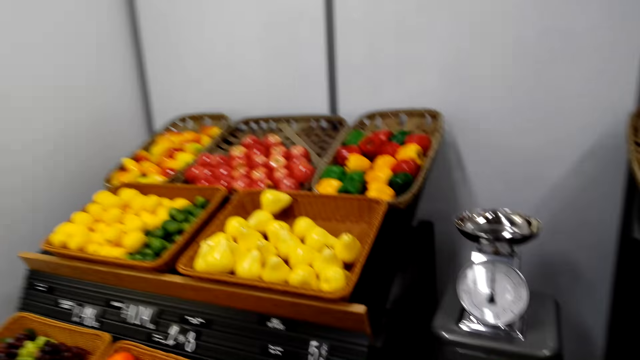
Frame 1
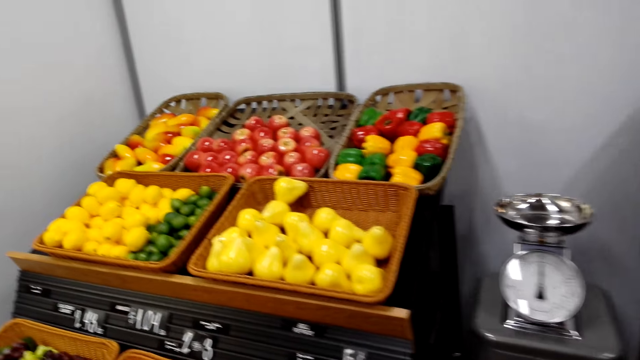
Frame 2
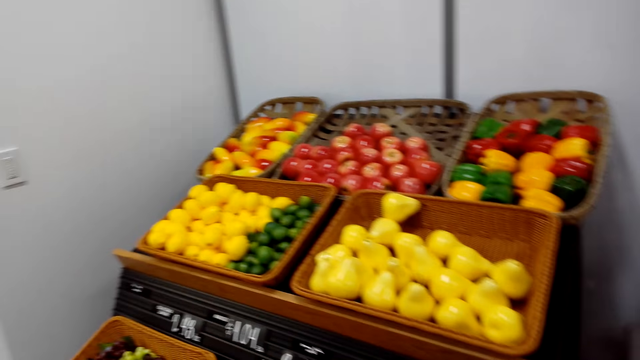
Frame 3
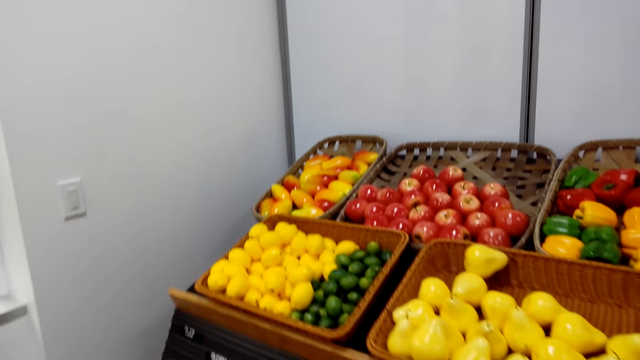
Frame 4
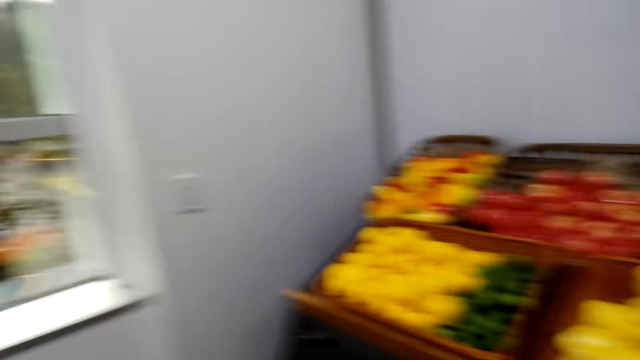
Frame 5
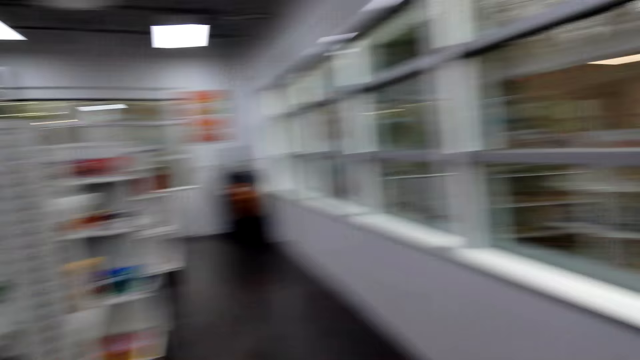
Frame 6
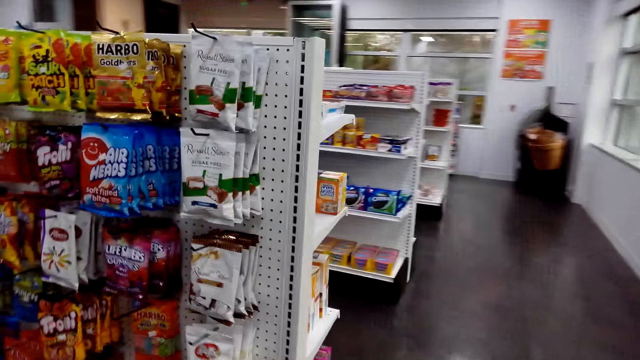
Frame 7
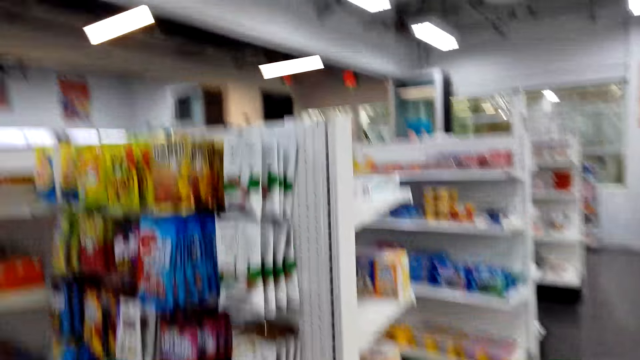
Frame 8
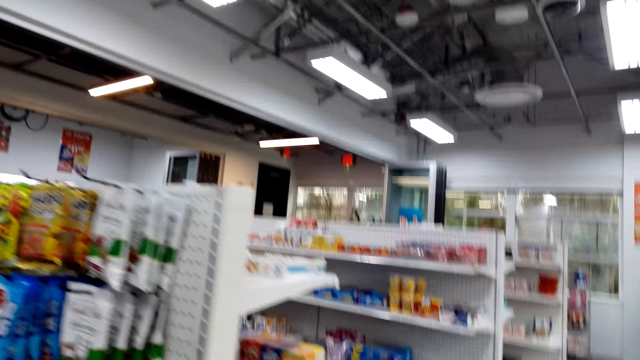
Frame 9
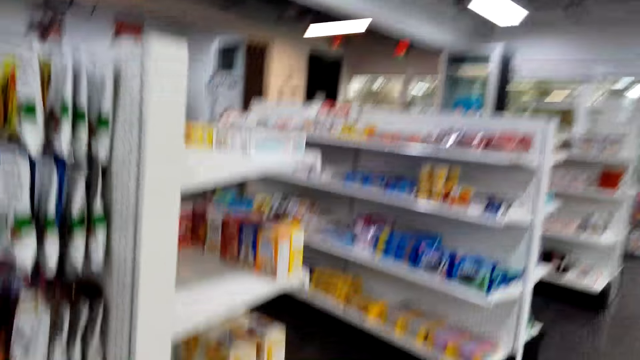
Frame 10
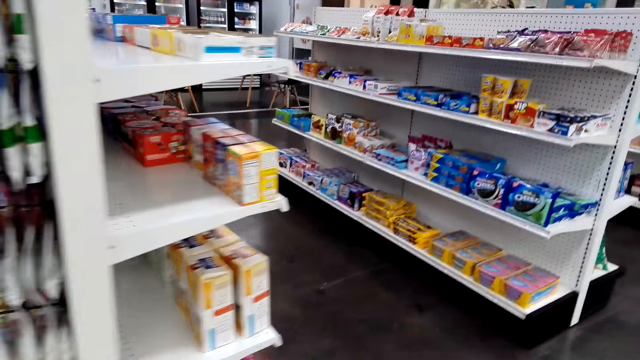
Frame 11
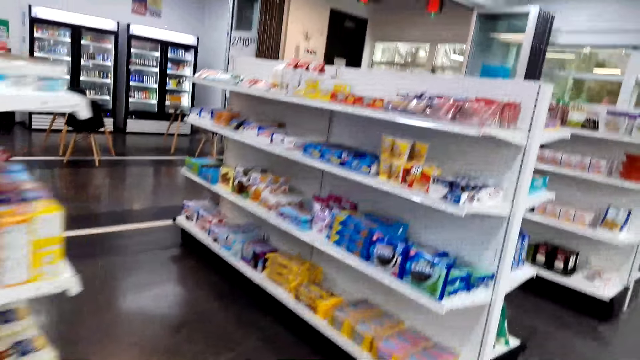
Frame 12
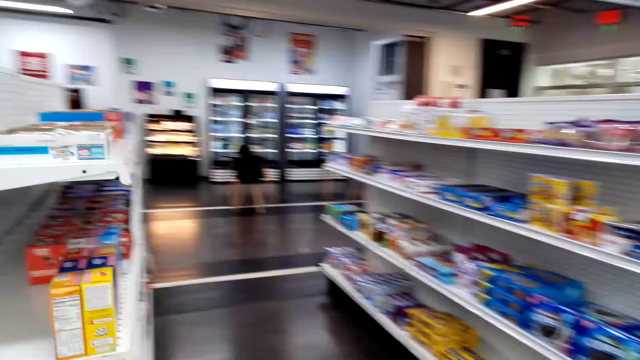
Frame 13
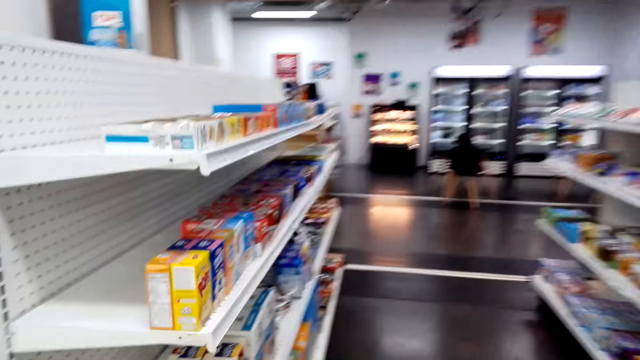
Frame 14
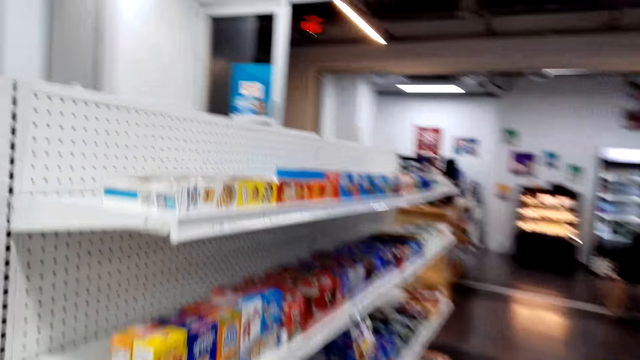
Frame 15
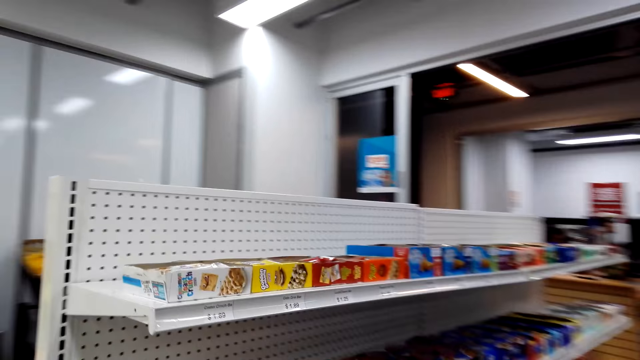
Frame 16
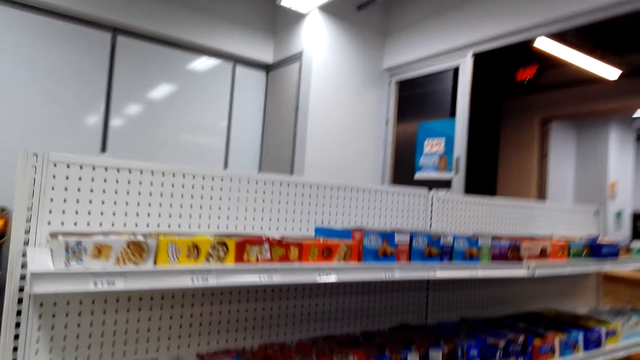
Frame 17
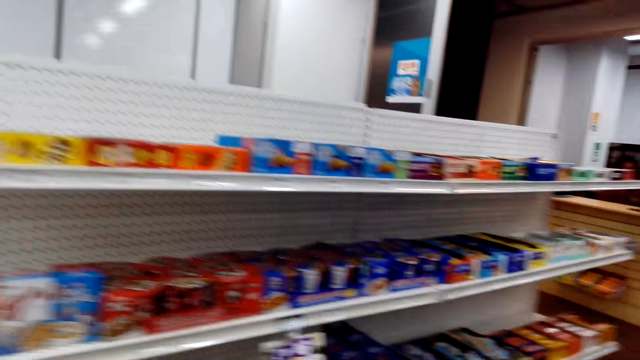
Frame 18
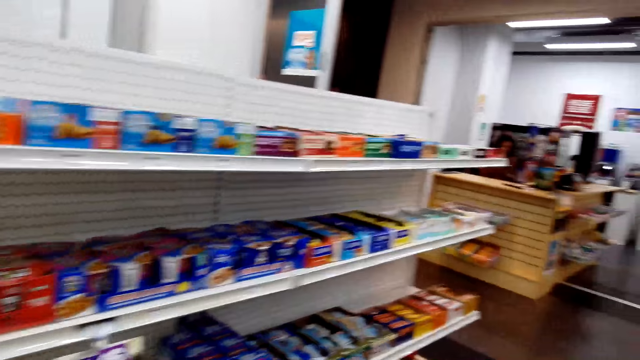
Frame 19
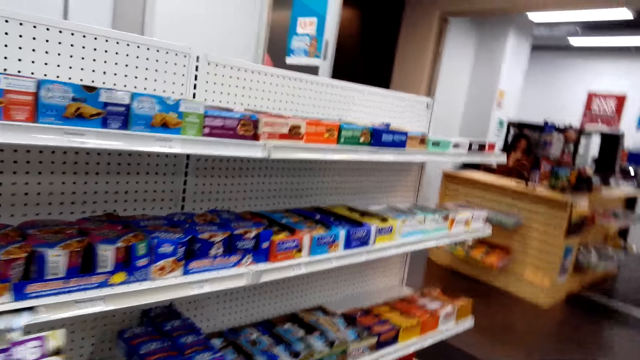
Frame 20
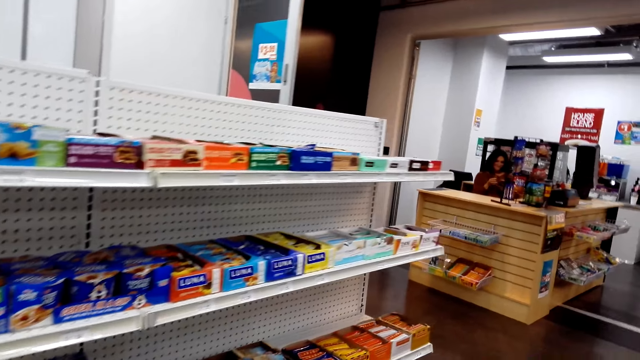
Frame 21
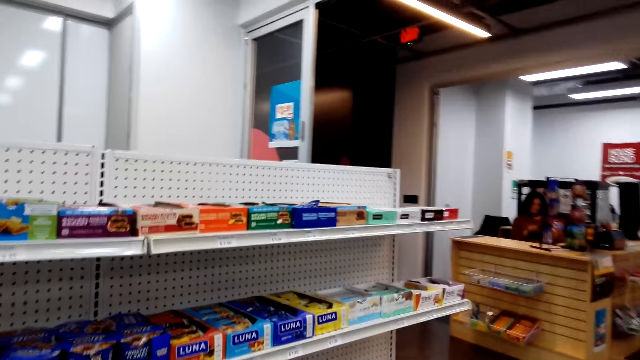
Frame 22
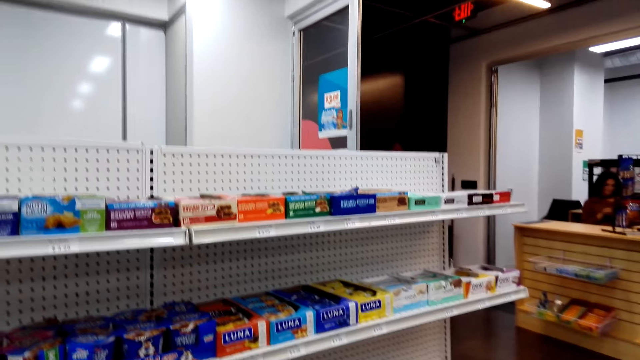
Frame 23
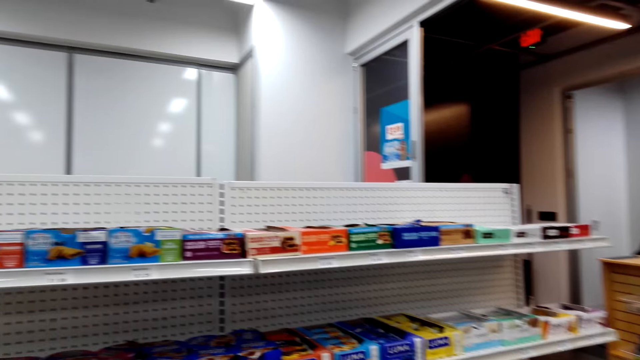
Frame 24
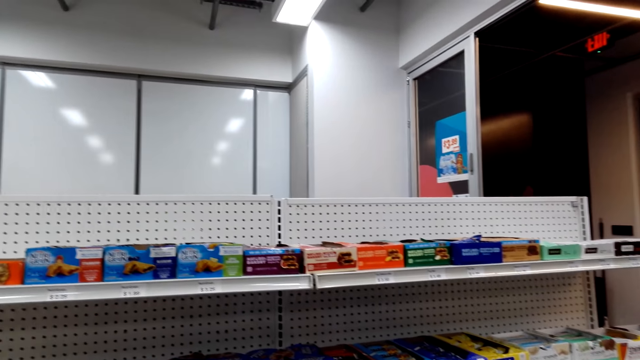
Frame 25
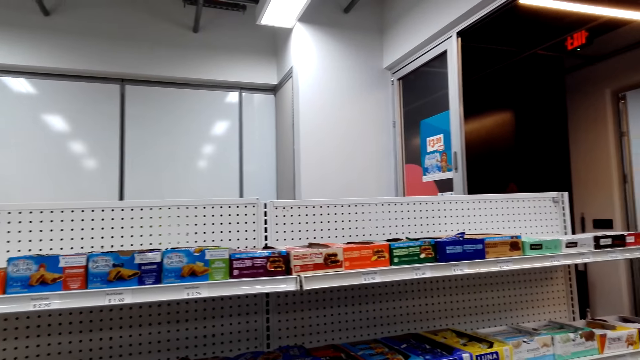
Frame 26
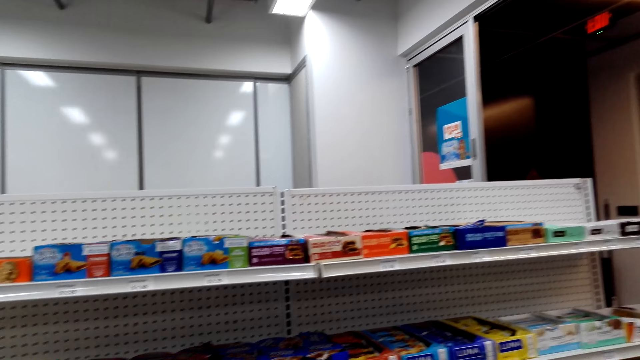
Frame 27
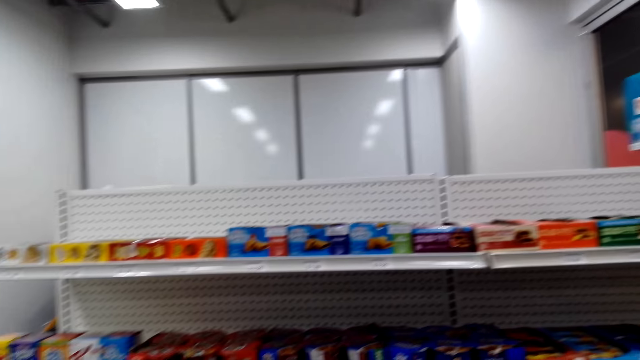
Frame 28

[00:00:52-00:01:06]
The camera wearer walks around the supermarket. They look at the shopping store shelves.

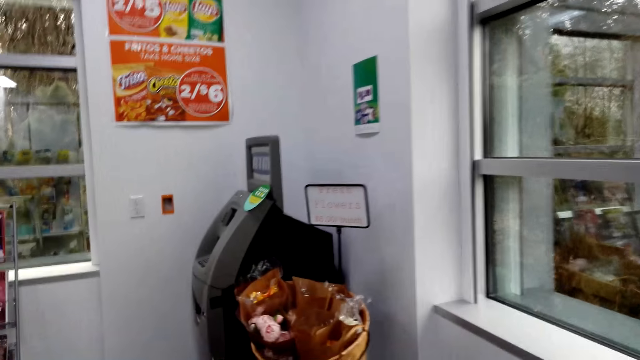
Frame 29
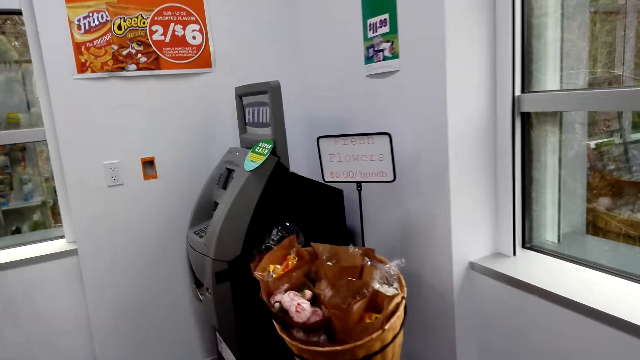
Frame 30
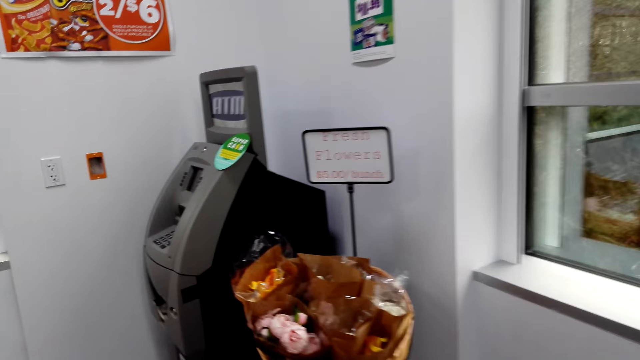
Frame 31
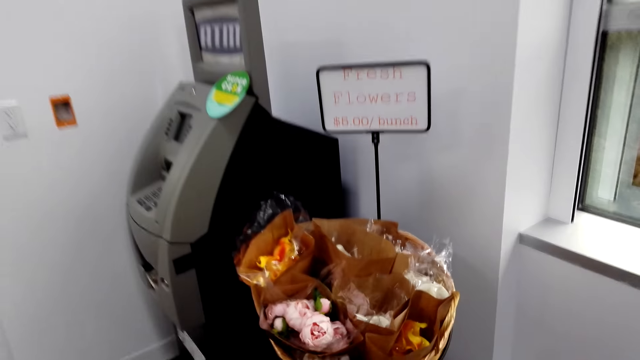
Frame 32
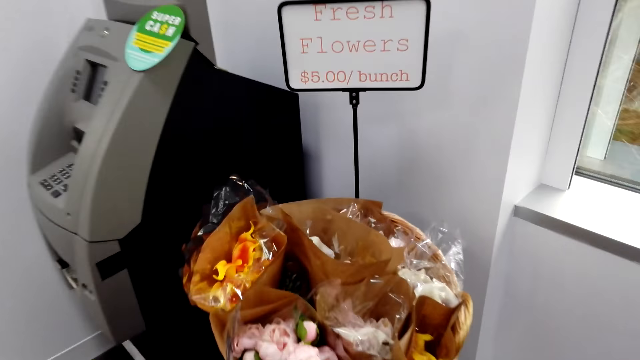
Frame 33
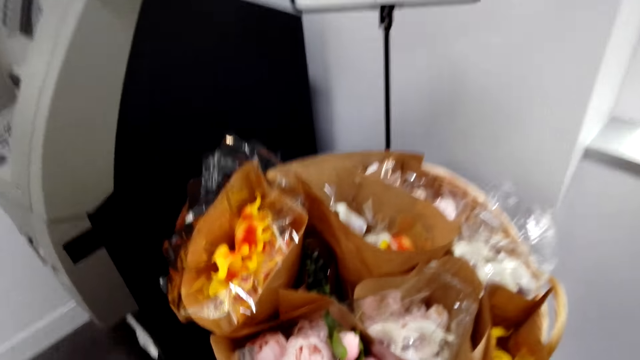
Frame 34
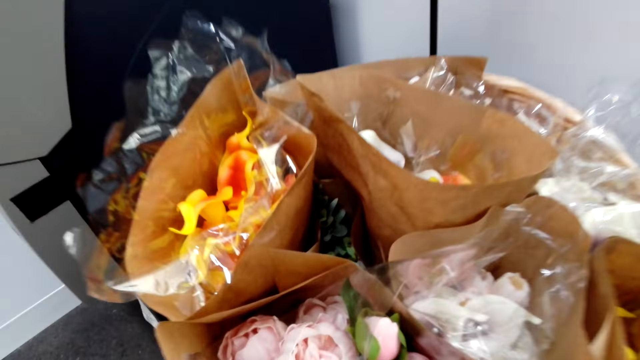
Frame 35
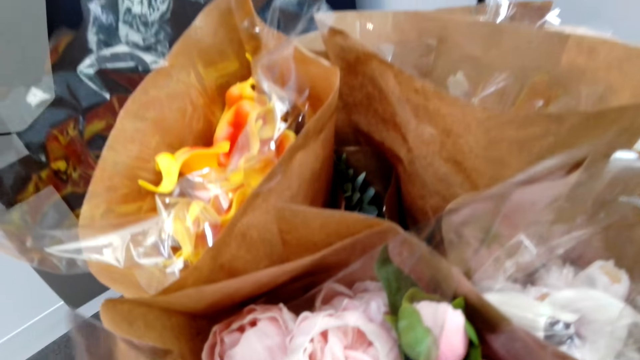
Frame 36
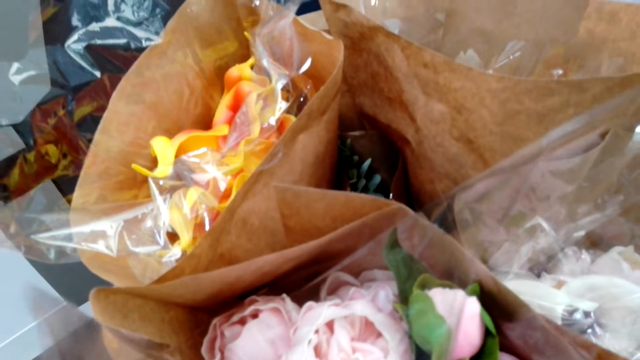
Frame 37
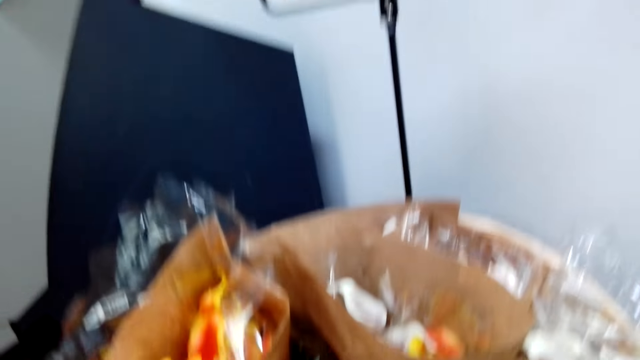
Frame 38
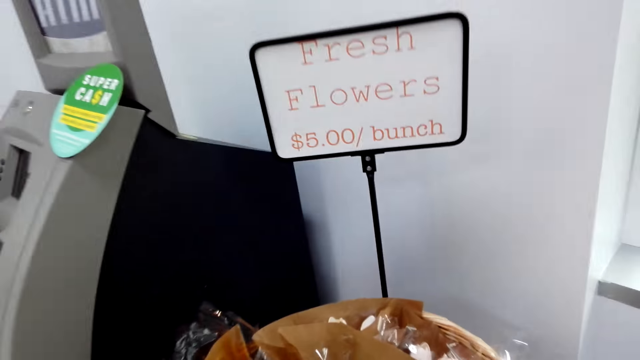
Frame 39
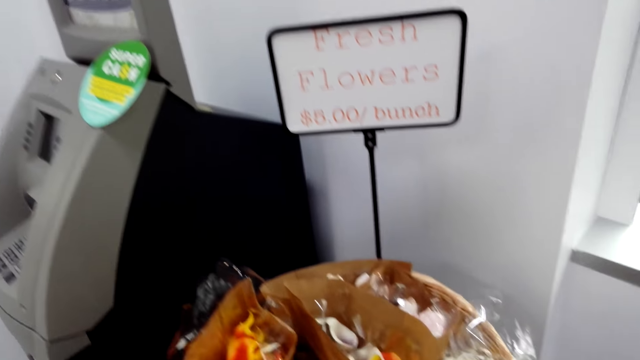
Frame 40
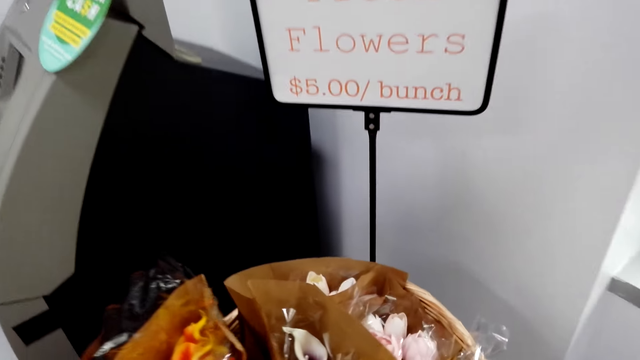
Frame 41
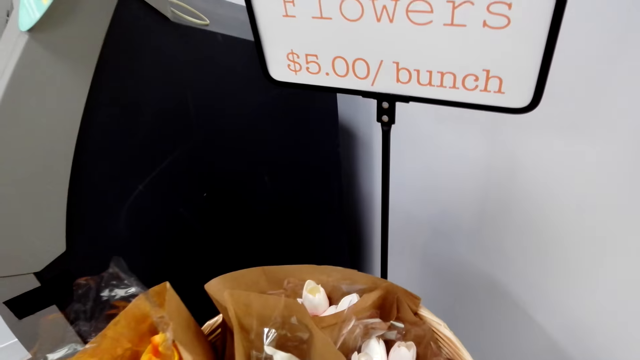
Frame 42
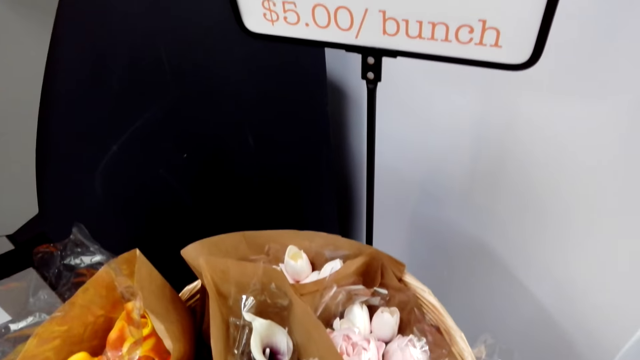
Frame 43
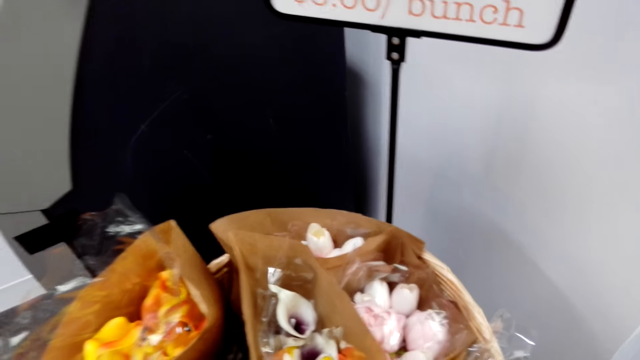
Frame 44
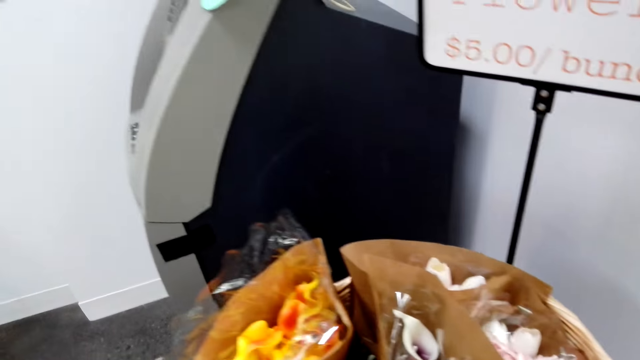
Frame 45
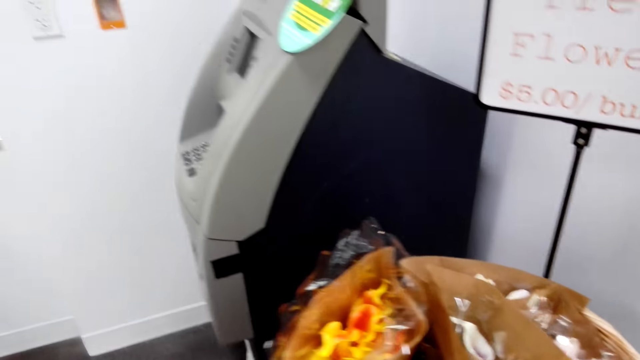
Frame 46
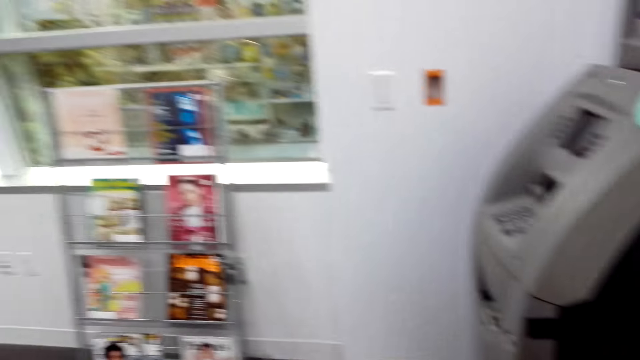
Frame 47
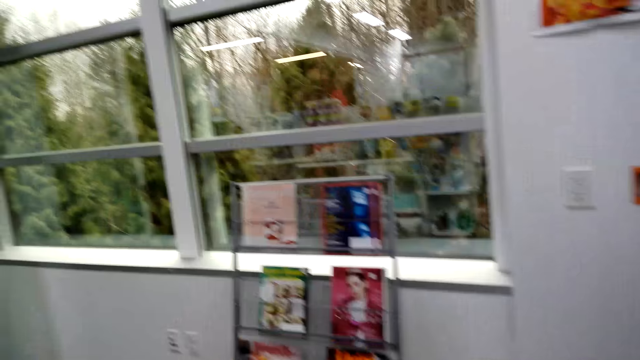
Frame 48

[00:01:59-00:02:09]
The camera wearer smells the rose flower. They look at a bunch of roses.
